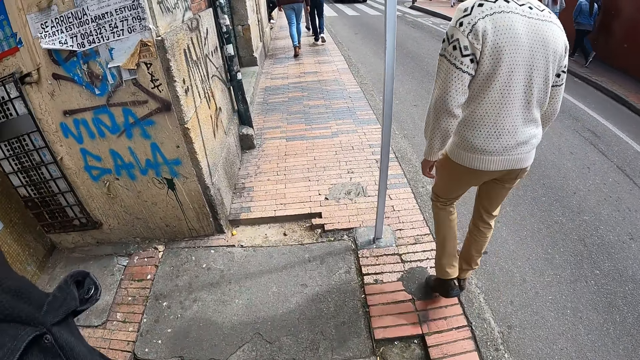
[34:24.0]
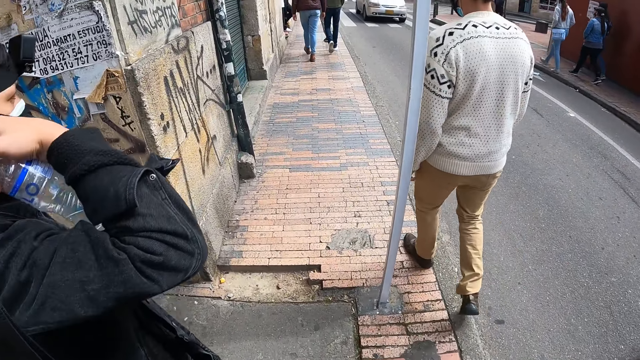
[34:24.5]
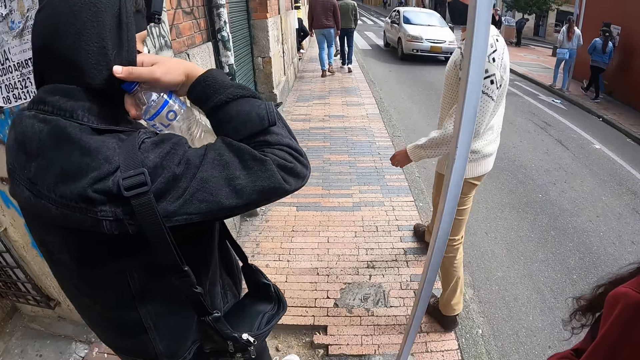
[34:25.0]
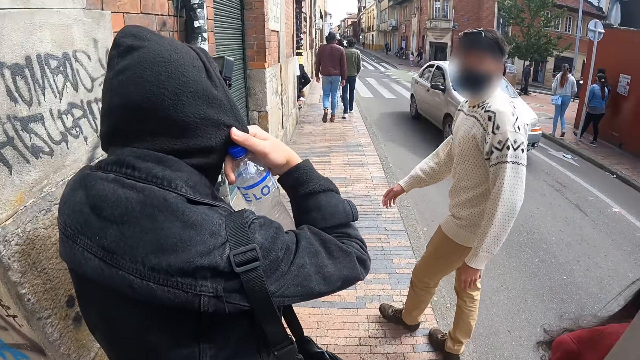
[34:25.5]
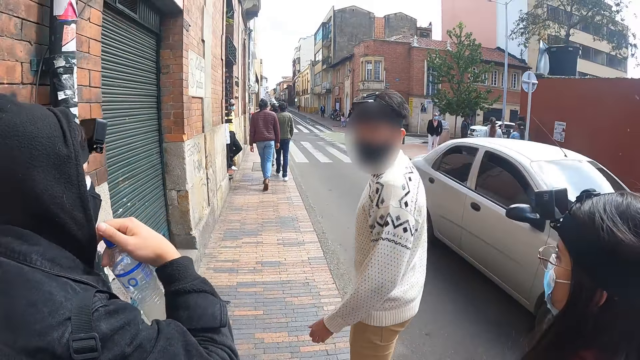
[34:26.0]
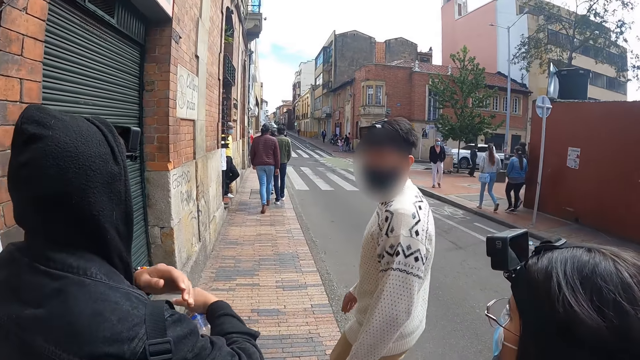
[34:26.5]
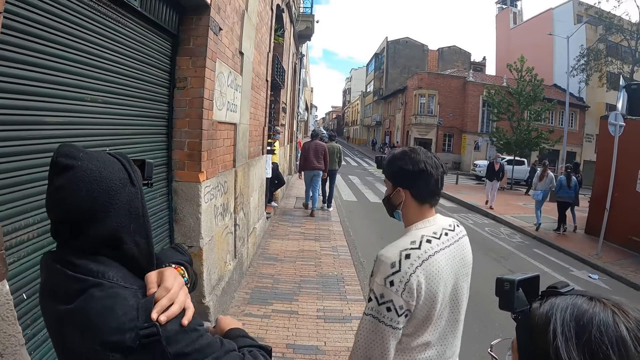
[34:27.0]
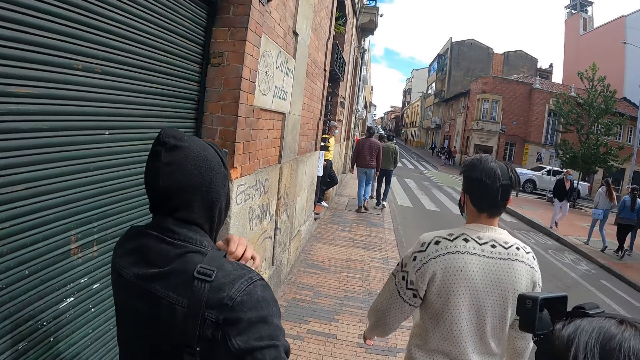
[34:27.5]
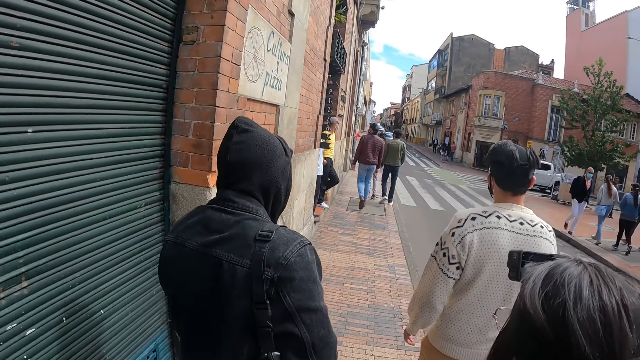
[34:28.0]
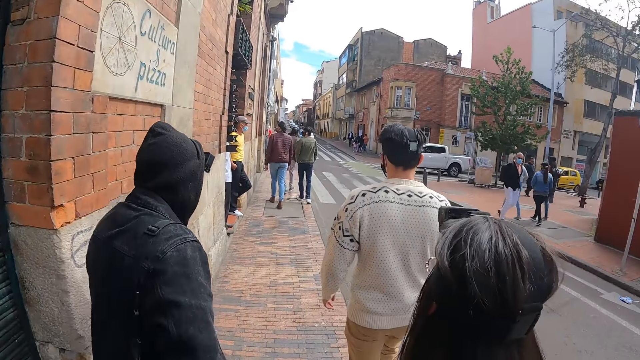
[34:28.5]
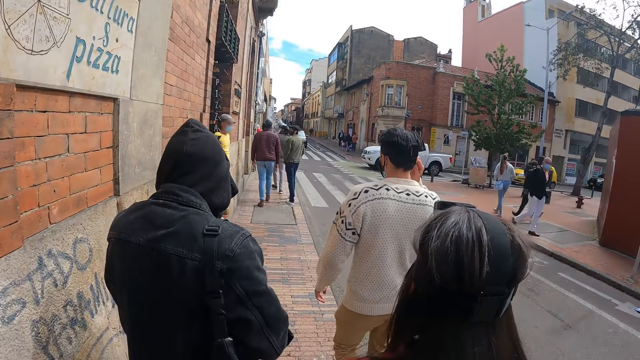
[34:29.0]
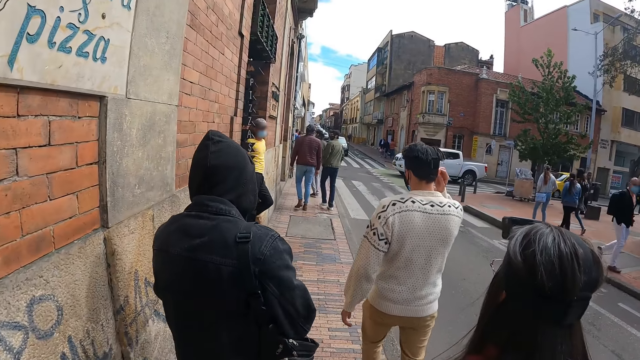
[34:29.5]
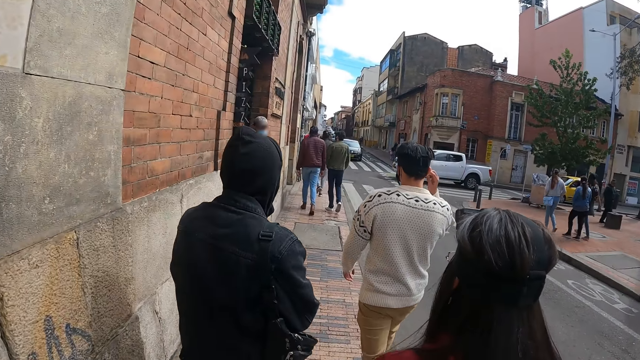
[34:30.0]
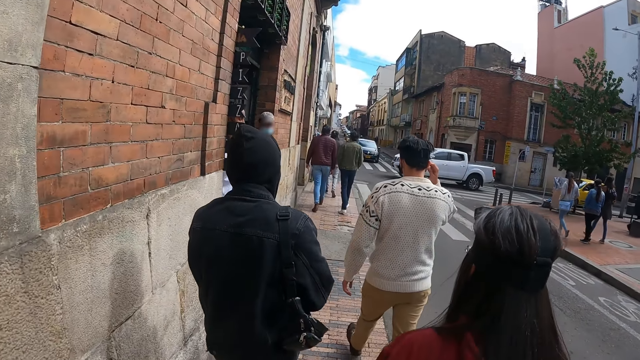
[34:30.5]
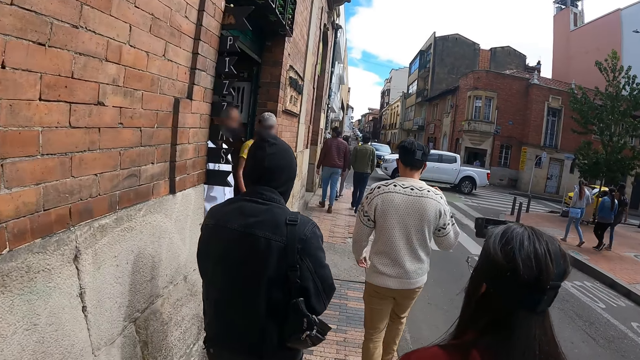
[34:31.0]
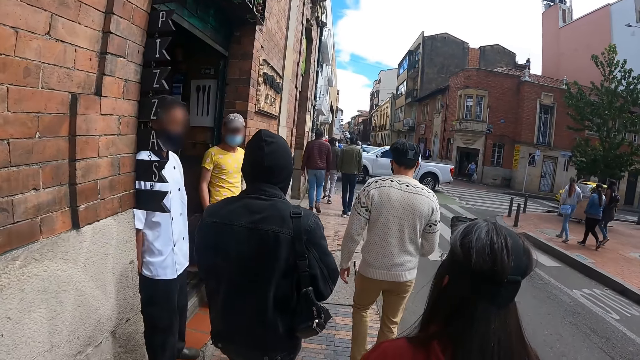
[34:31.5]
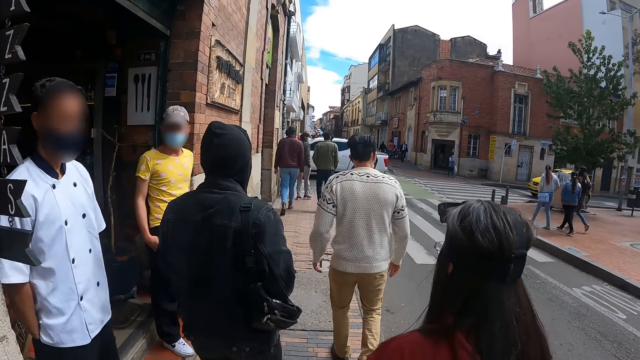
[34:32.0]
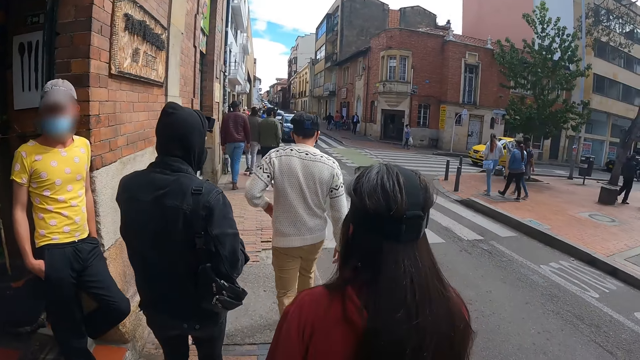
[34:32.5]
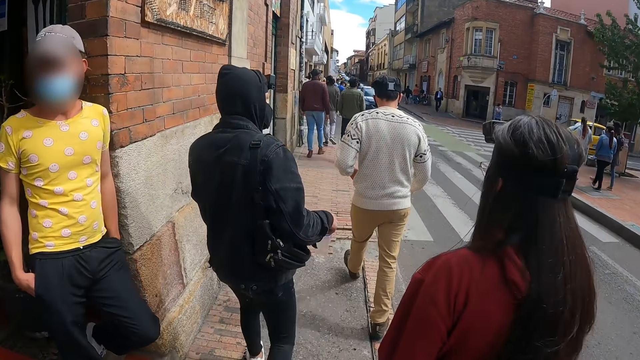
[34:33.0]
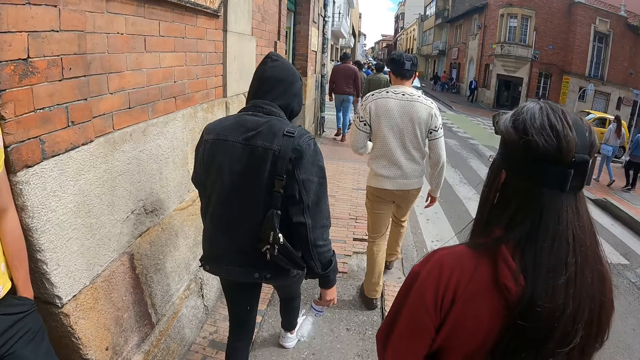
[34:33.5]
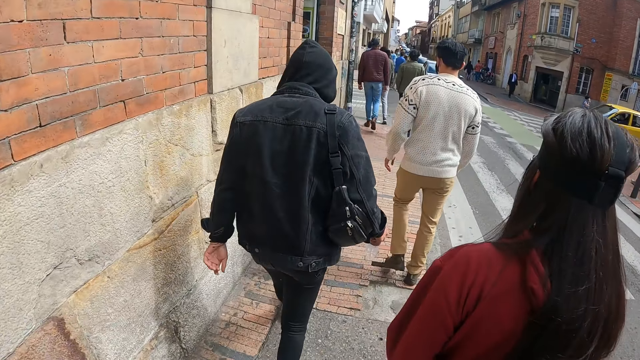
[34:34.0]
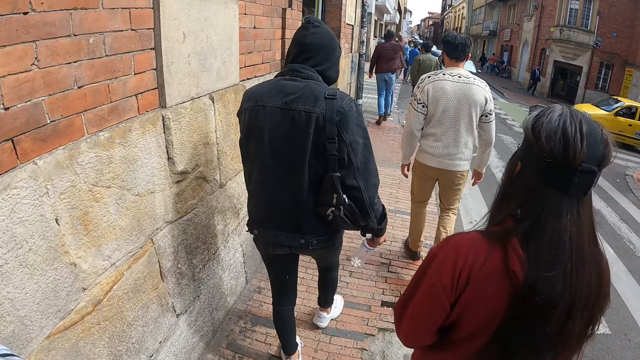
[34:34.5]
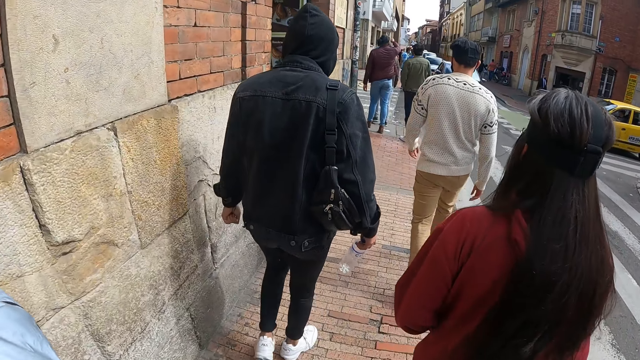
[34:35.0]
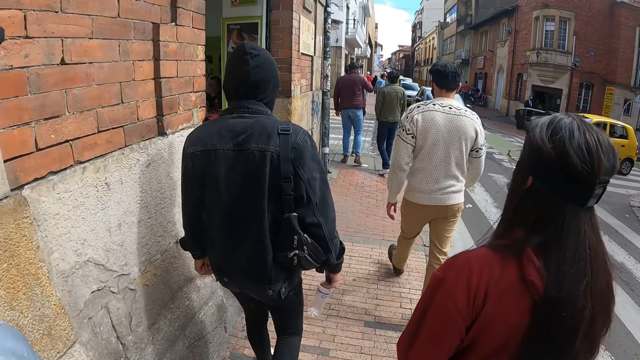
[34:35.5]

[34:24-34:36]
A person turns back. Another person adjusts his bag. The camera wearer walks on the road.

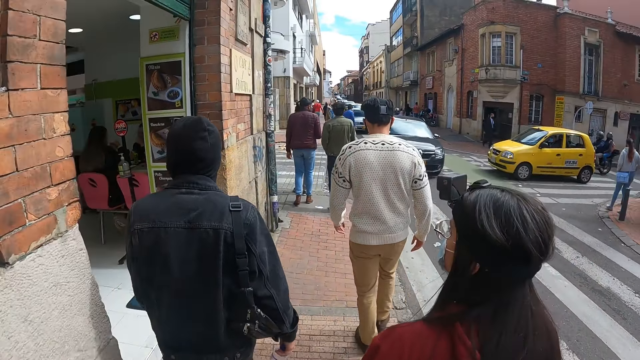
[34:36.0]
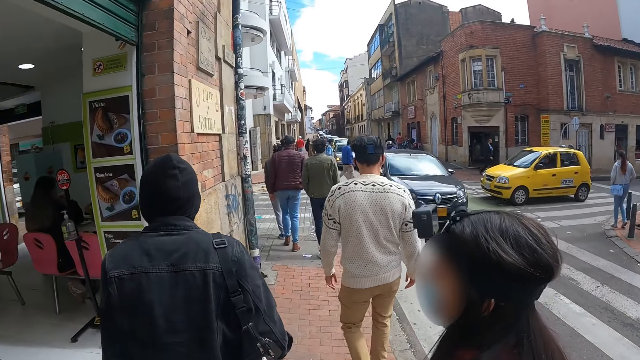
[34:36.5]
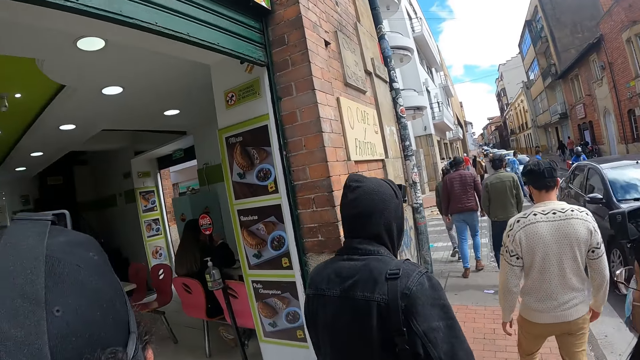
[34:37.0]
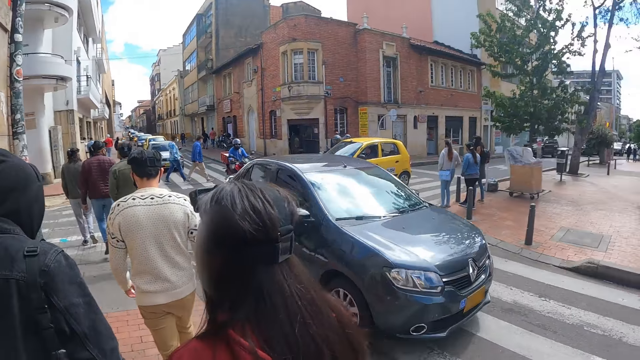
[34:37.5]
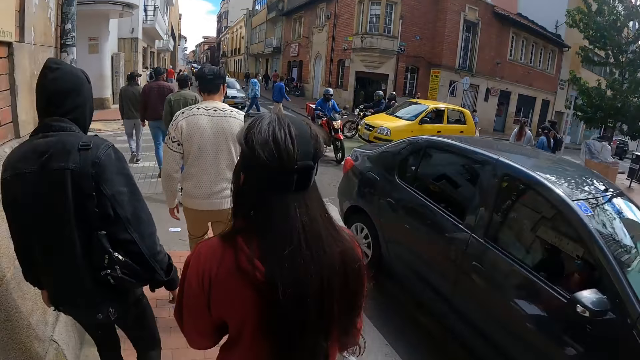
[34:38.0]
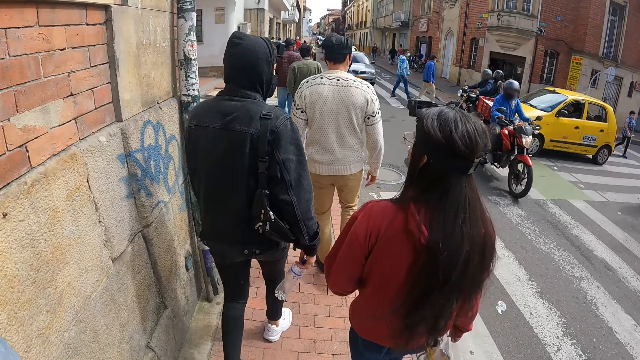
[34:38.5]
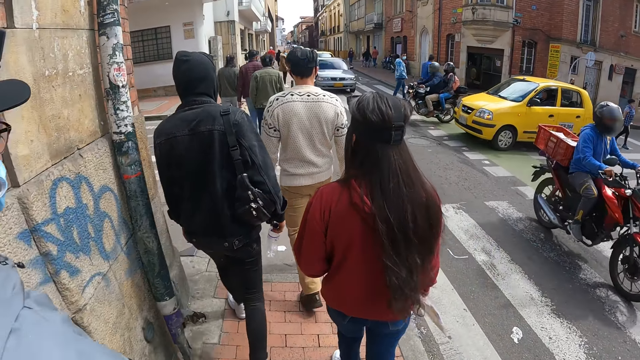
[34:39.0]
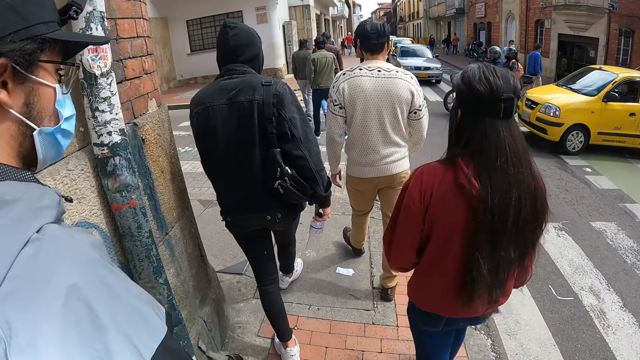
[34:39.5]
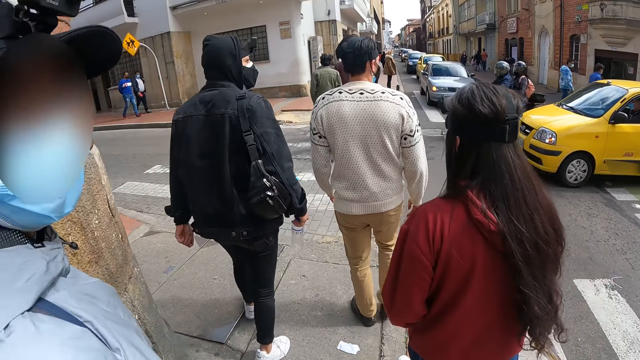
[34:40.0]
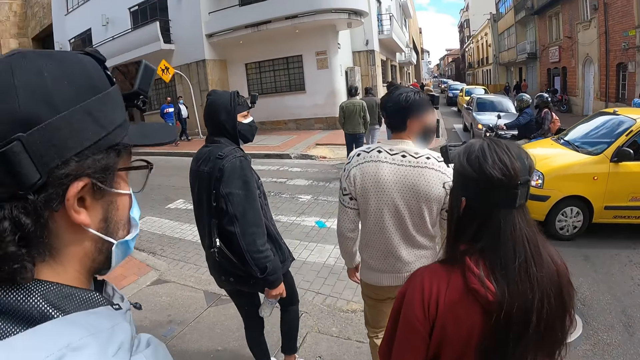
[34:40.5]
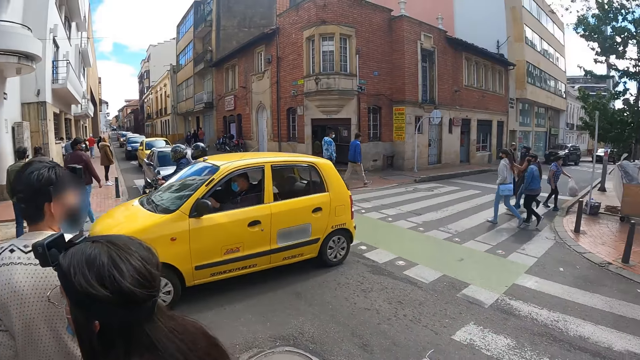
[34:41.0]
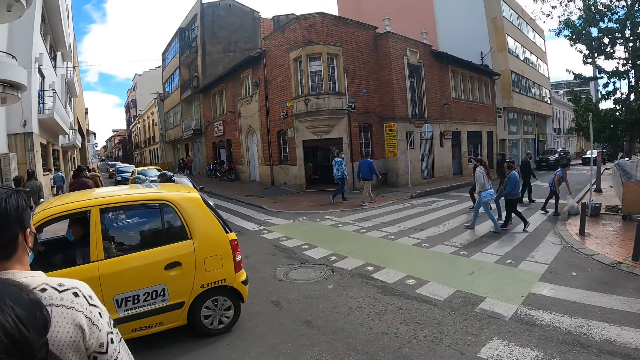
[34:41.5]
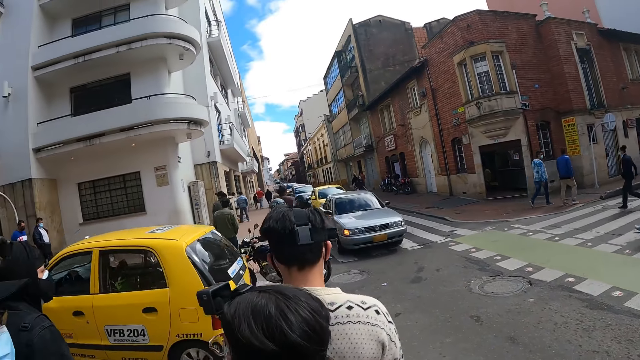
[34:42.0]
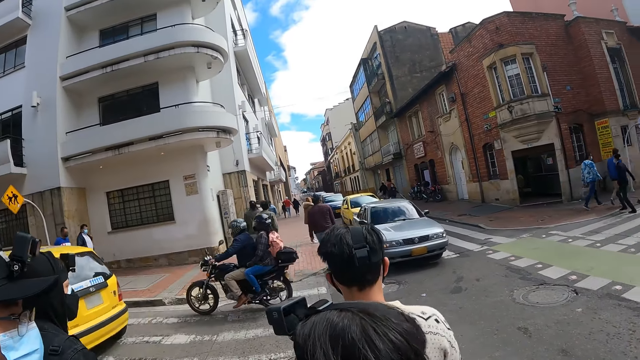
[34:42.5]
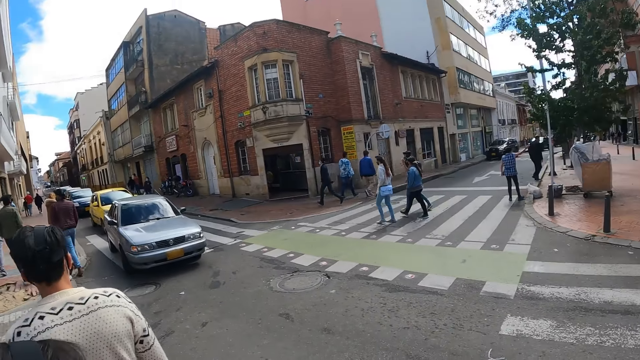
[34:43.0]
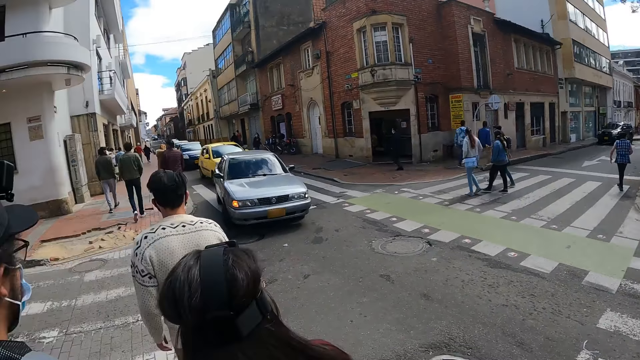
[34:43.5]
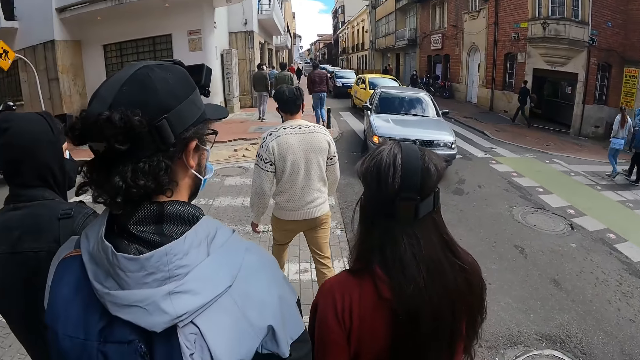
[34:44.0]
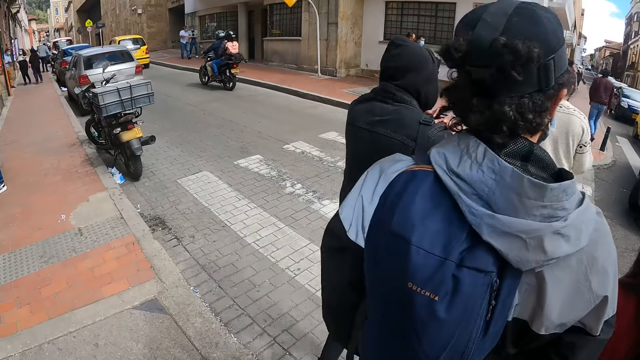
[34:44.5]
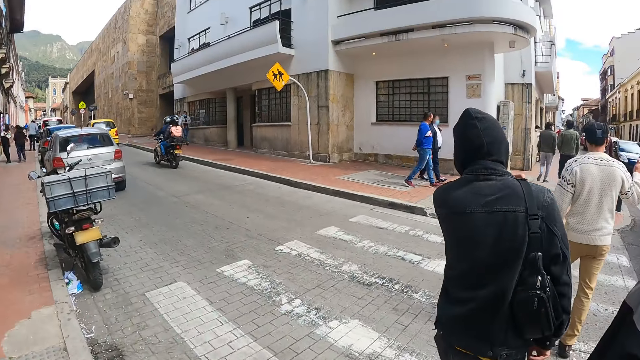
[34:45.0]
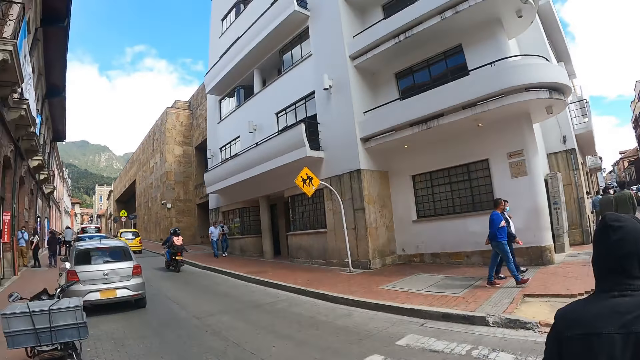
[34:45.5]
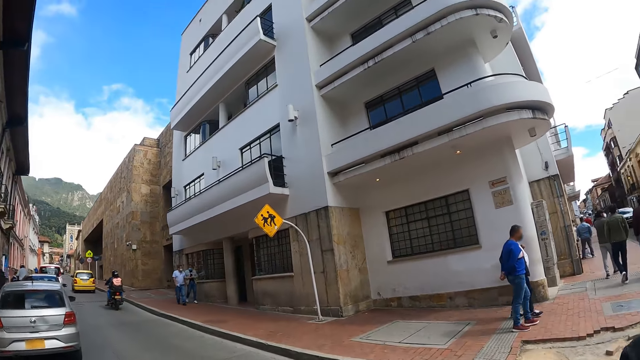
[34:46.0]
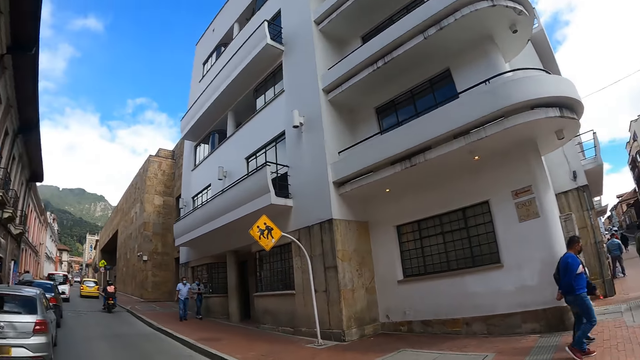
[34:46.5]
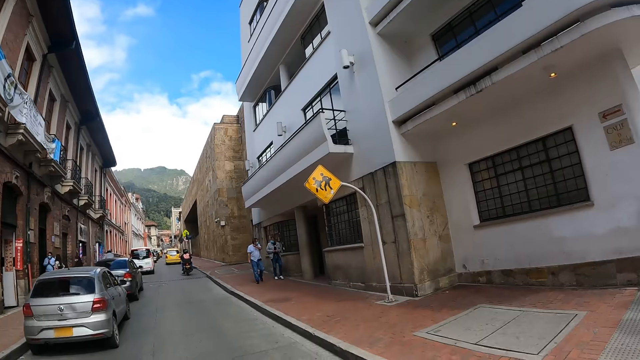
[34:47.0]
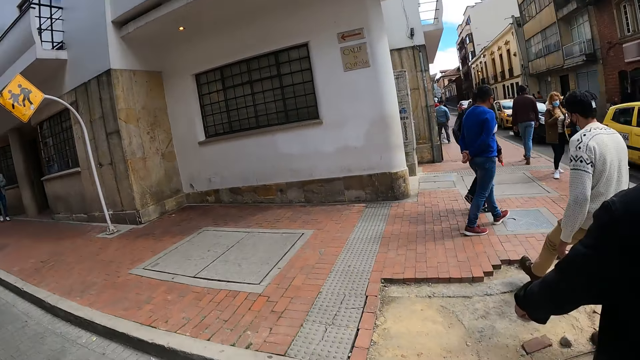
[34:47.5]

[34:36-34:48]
The camera wearer looks across the road. They walk on the road. They look across the road. They look across the road again. They cross the road on the zebra crossing.
